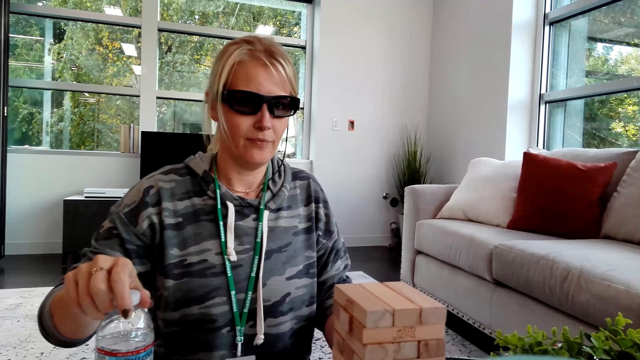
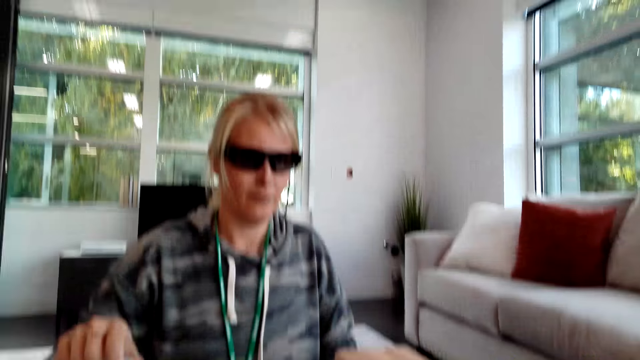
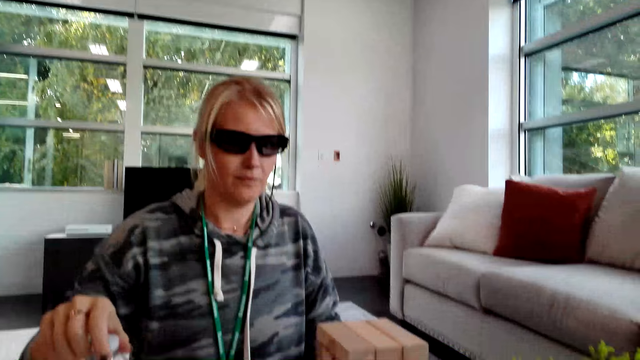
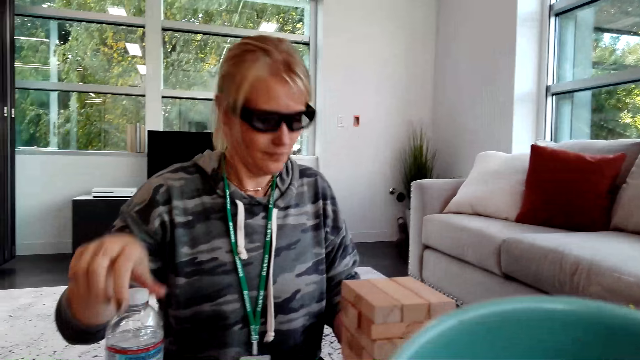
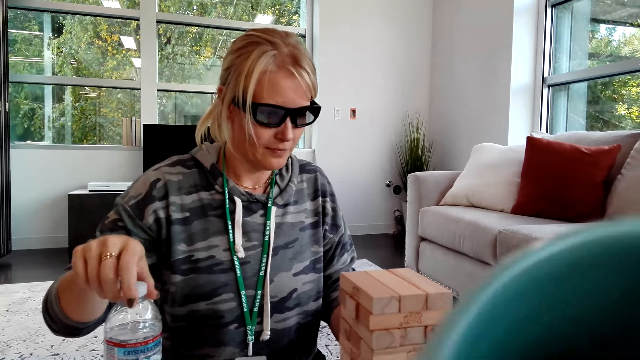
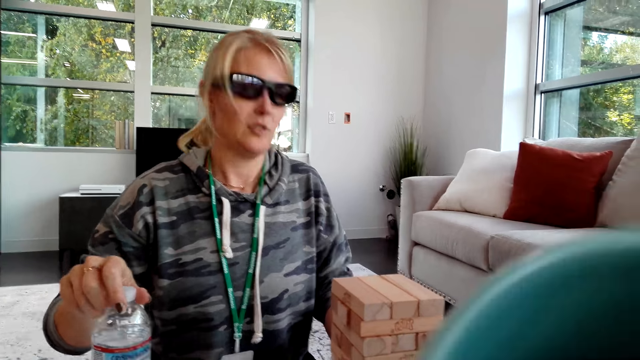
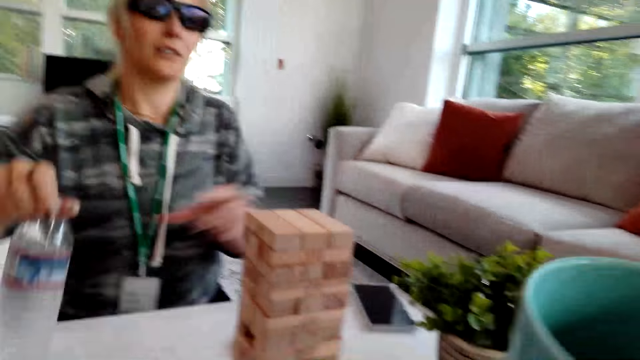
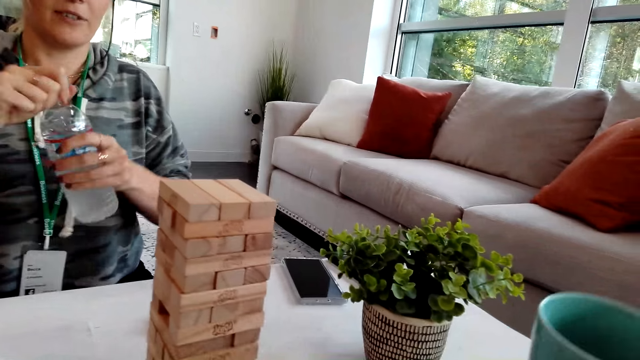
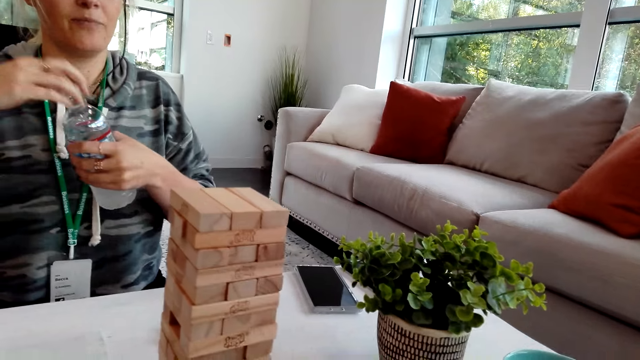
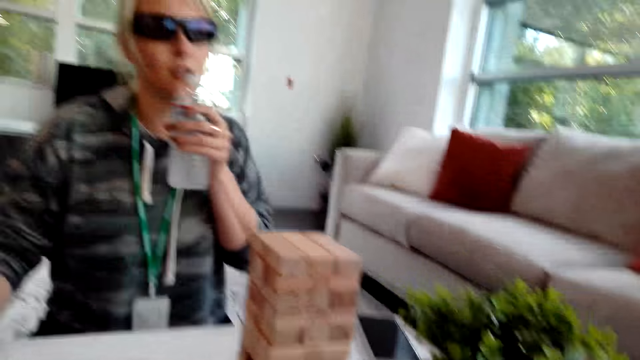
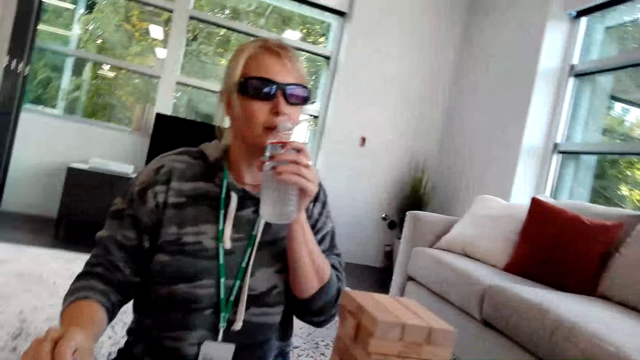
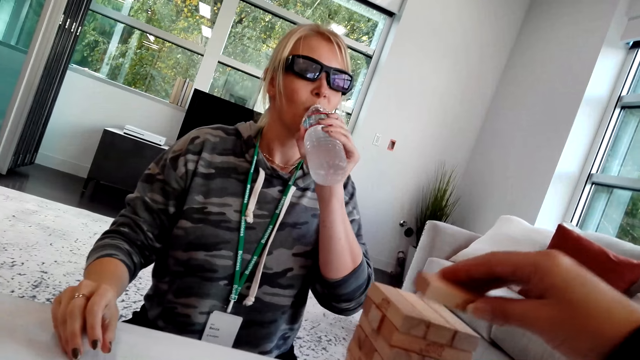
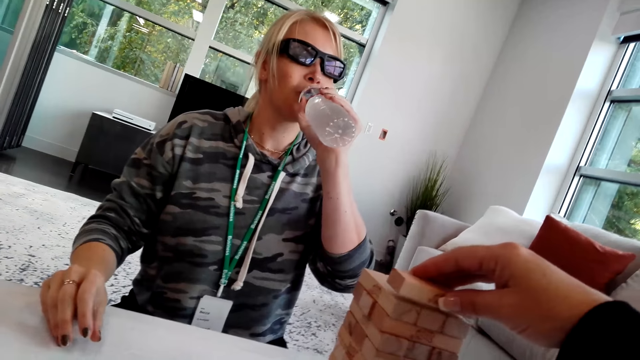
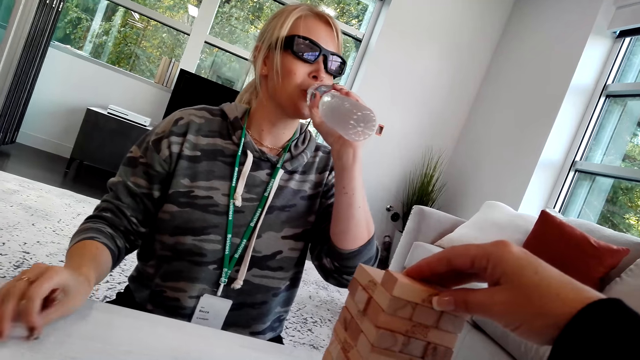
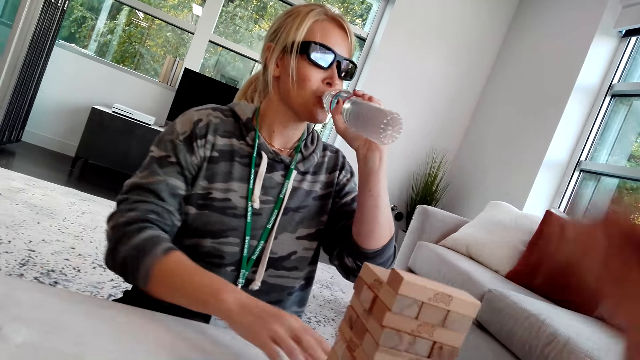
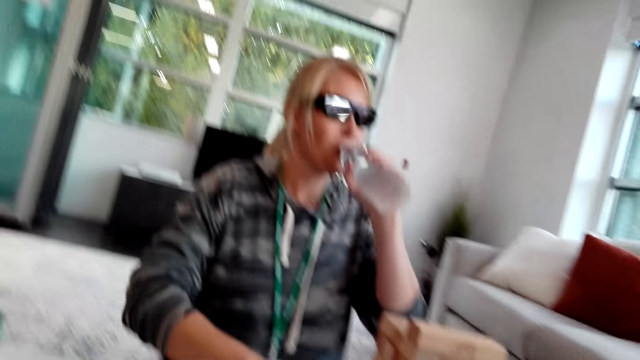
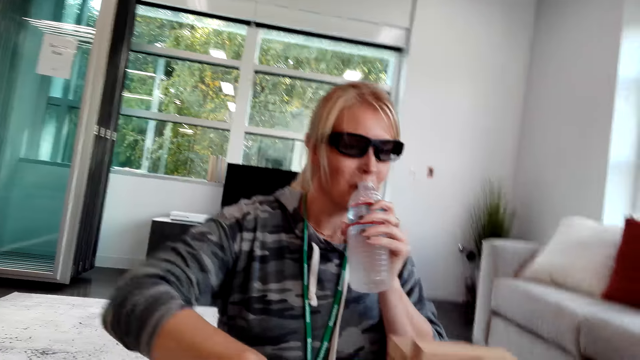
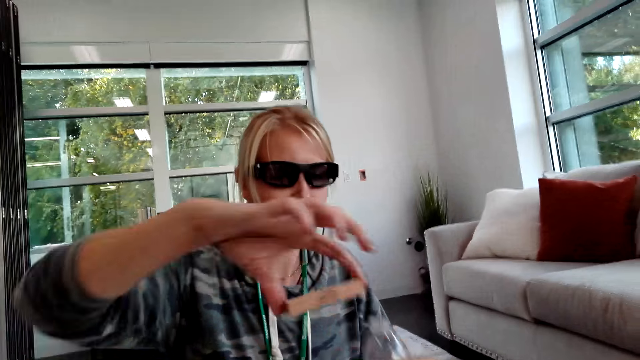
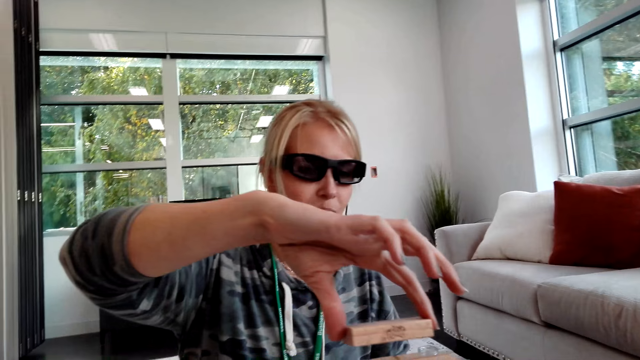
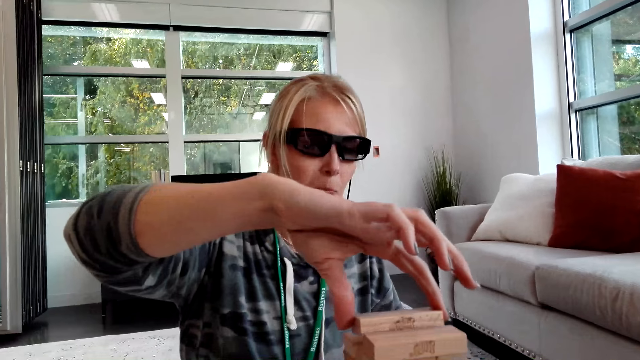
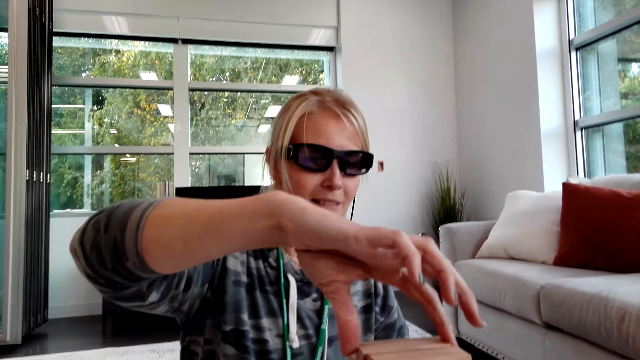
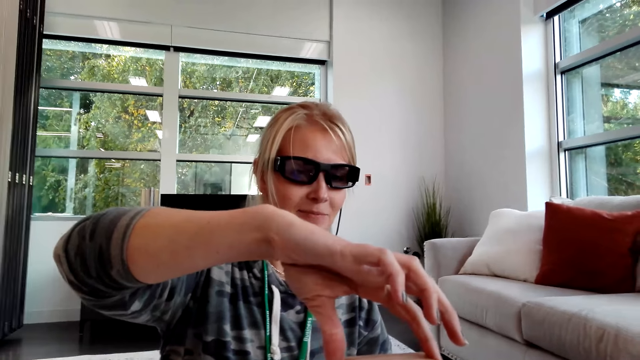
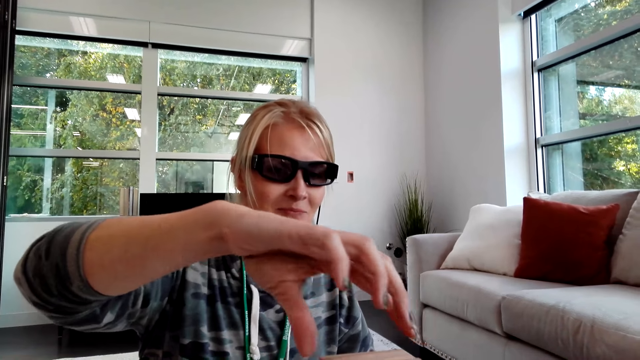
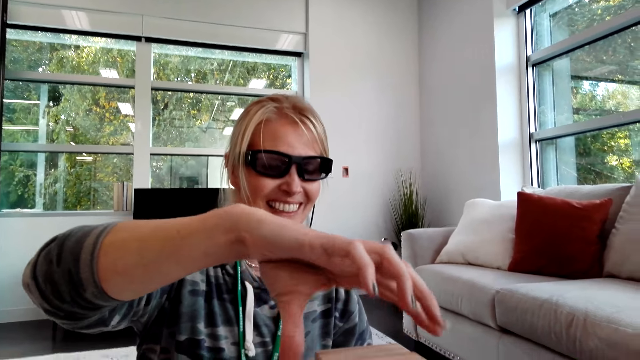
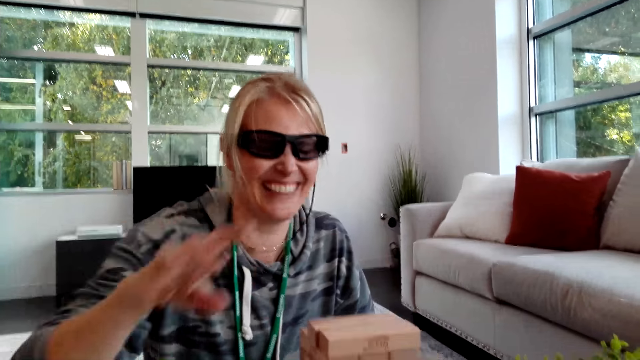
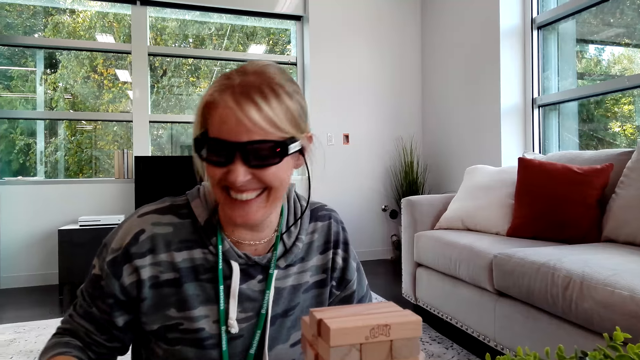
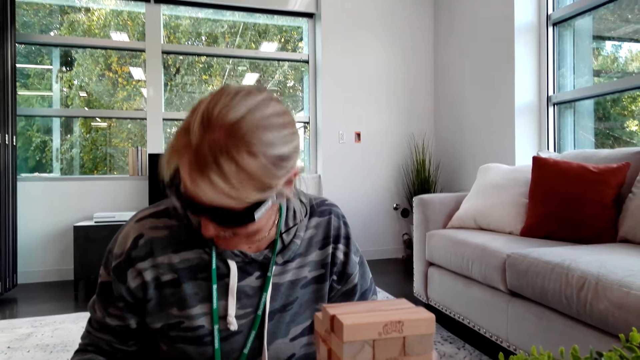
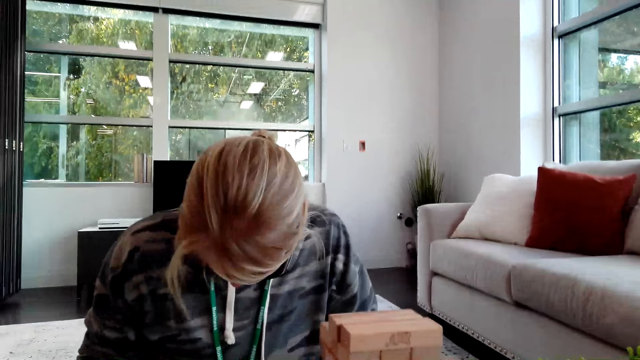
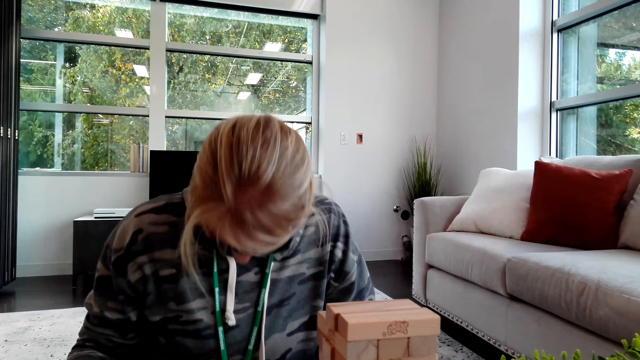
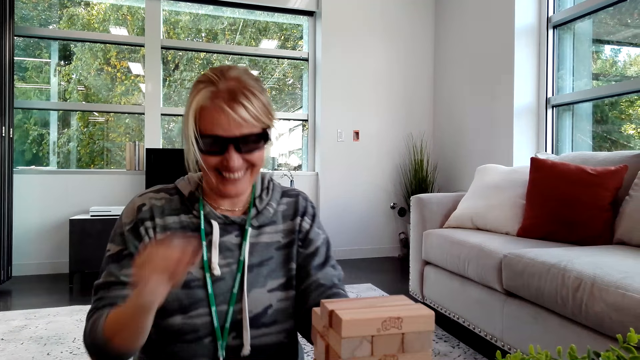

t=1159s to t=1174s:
The camera wearer talks with a woman. The woman picks up water. The camera wearer drinks from a blue cup. The woman talks to the camera wearer and drinks water. The camera wearer puts a jenga block with the other on top and picks up a tower wood block game. The woman picks up the tower wood block game. The camera wearer talks to the woman. The woman laughs.

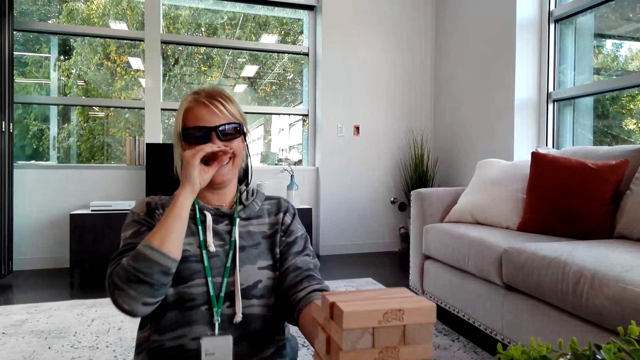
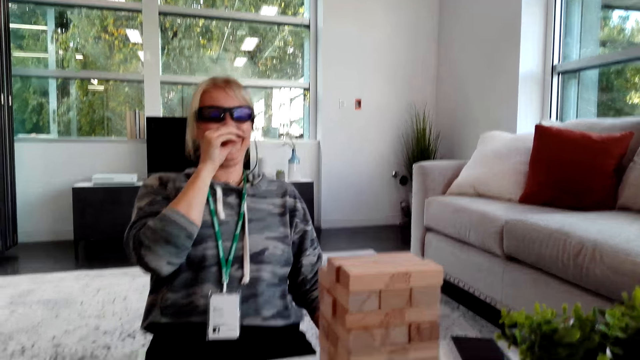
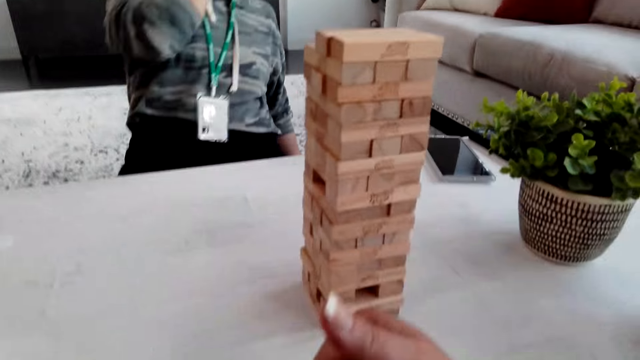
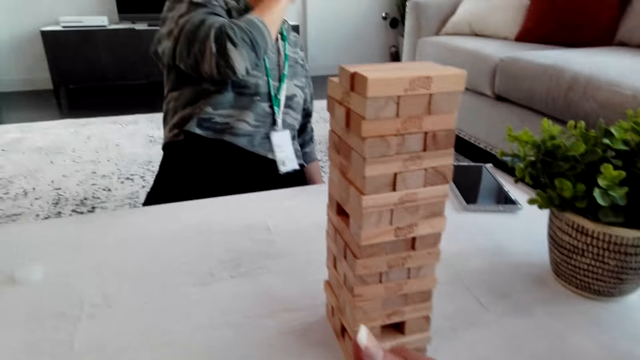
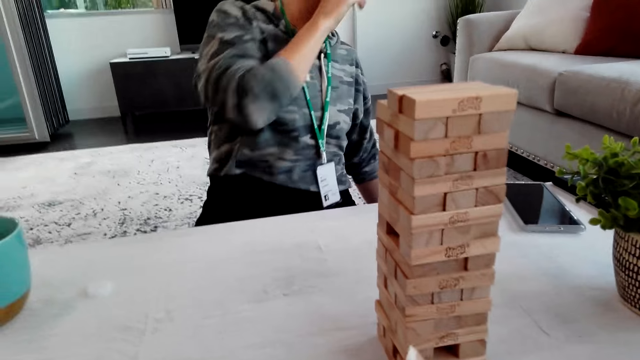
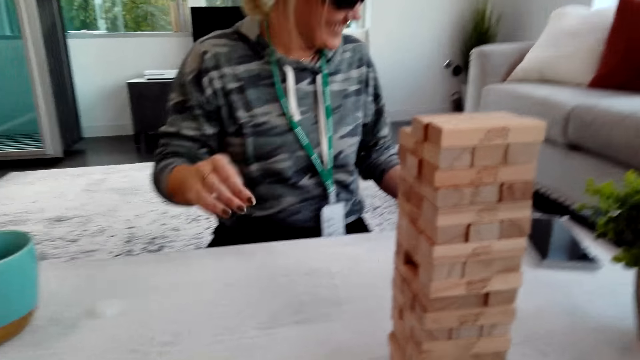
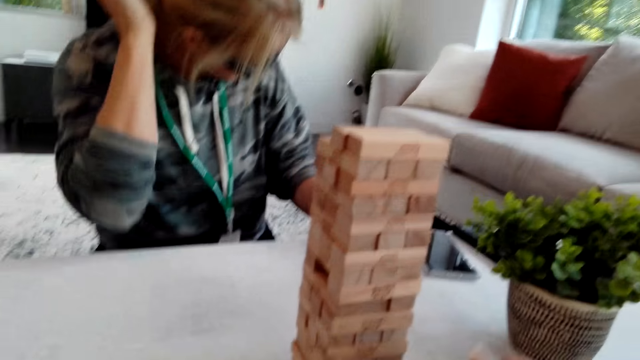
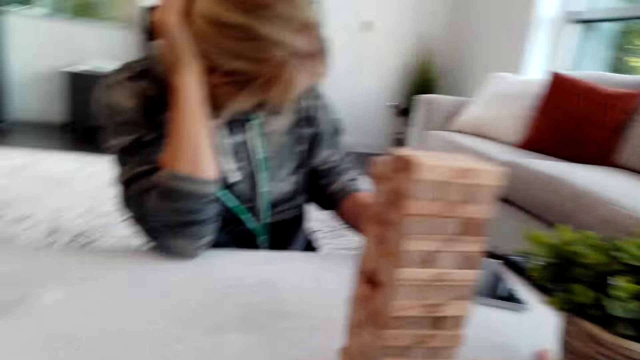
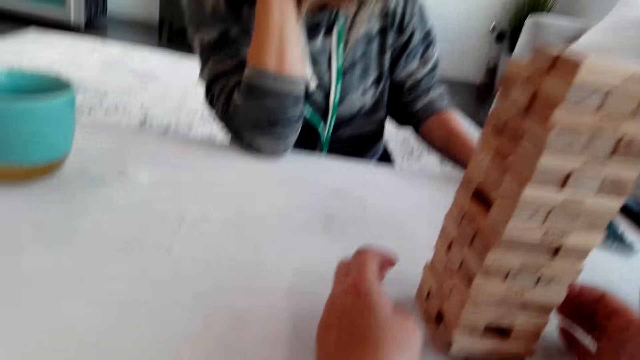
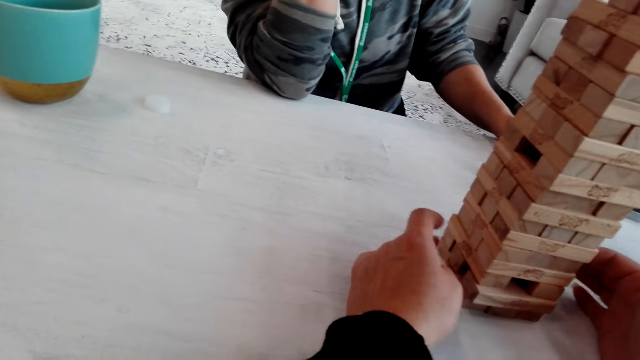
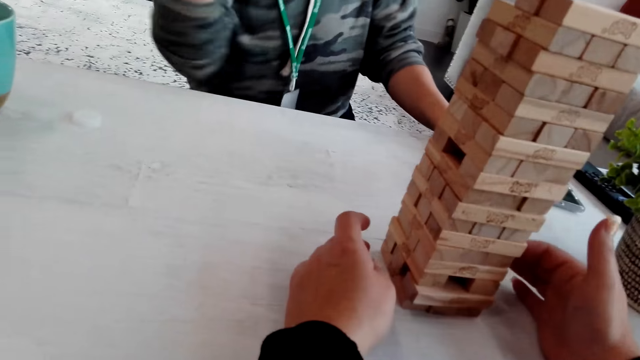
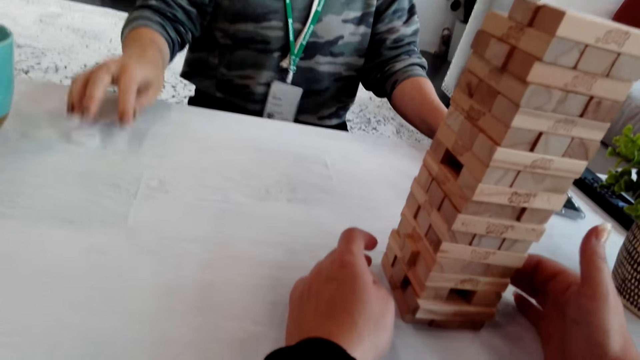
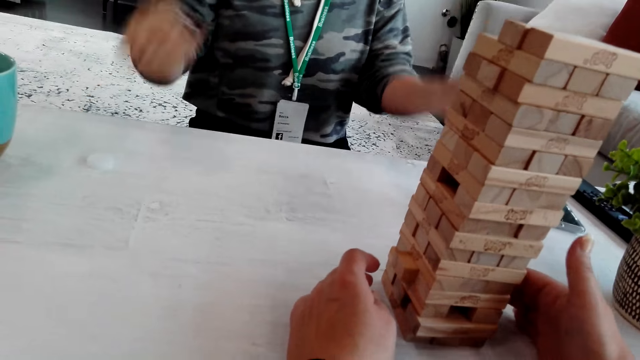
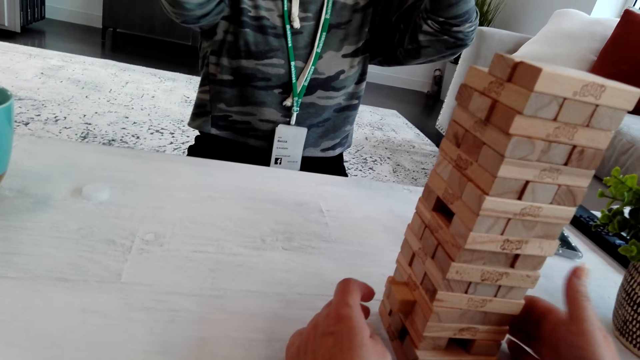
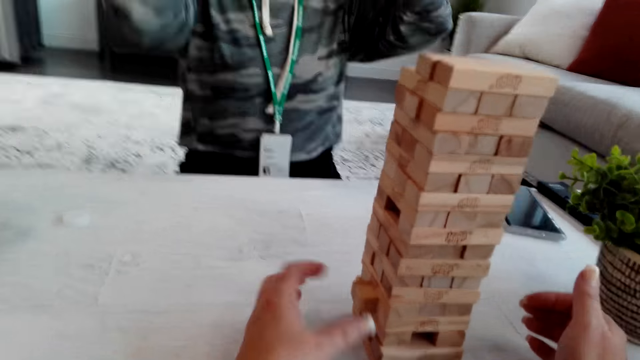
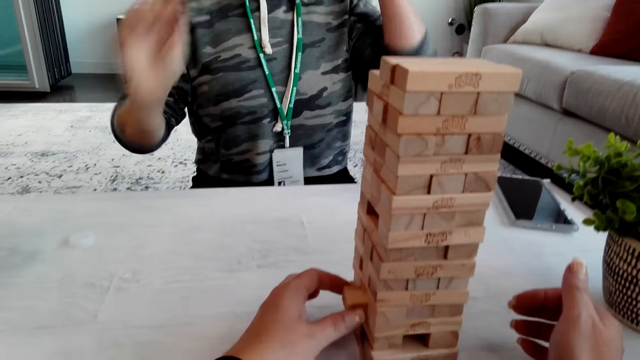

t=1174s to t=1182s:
A woman laughs. The camera wearer removes a jenga block from the other blocks while talking to the woman.
